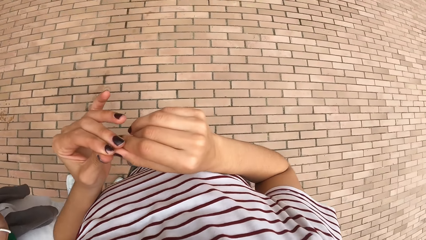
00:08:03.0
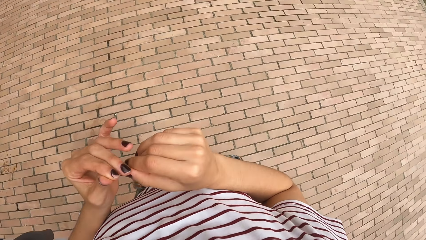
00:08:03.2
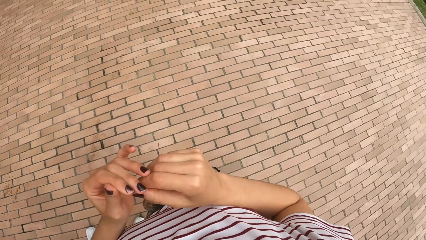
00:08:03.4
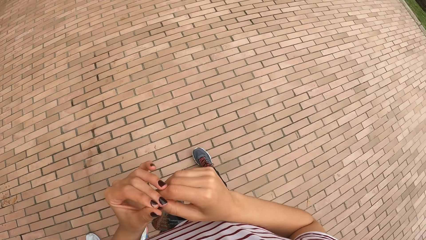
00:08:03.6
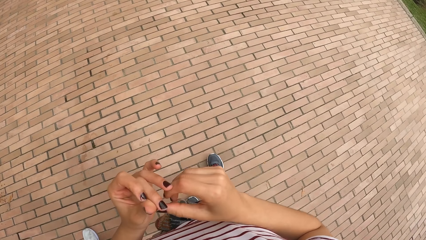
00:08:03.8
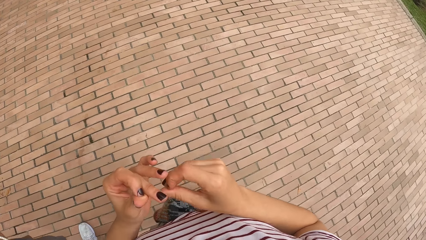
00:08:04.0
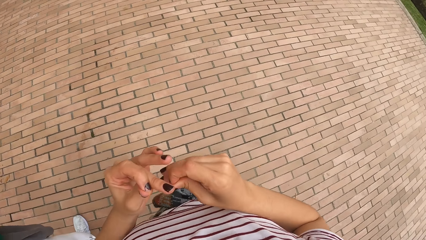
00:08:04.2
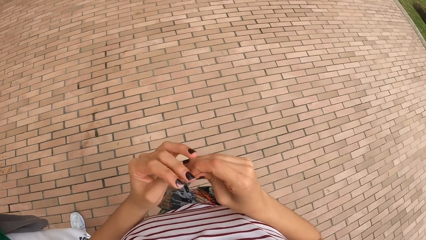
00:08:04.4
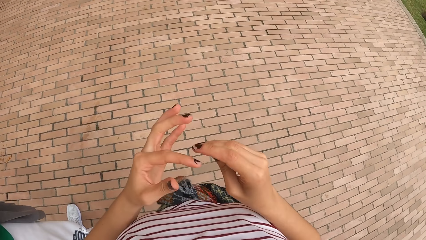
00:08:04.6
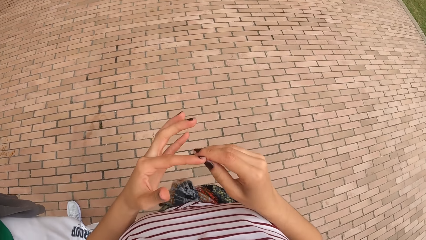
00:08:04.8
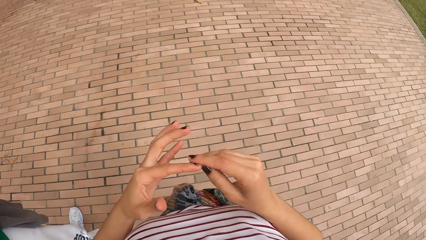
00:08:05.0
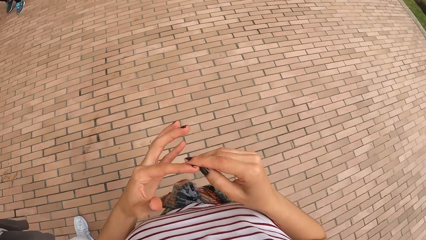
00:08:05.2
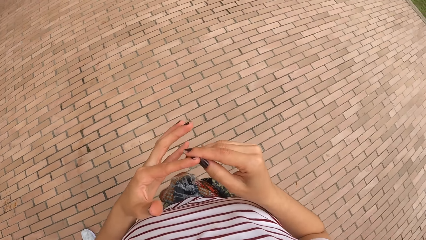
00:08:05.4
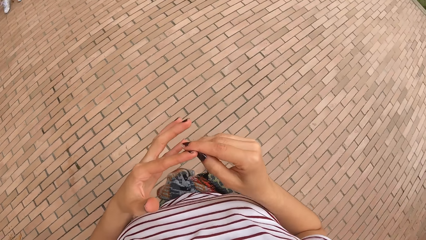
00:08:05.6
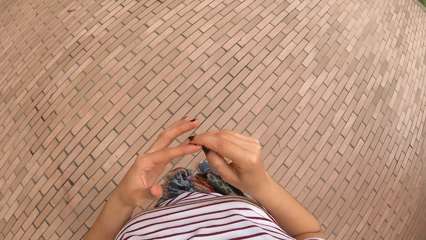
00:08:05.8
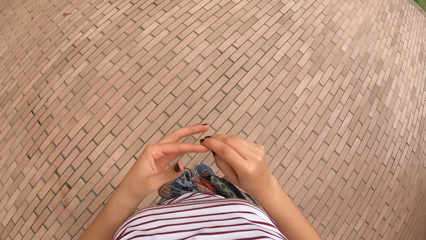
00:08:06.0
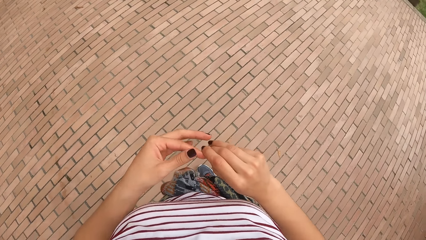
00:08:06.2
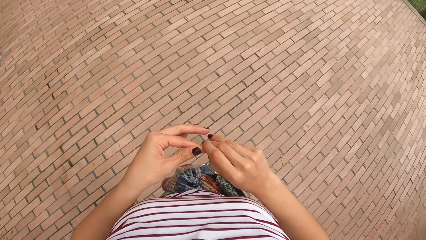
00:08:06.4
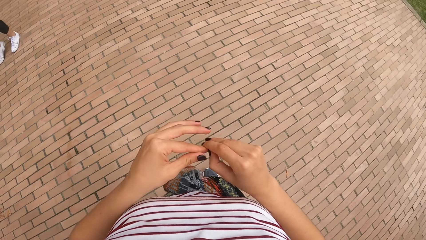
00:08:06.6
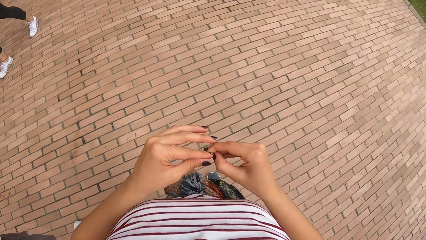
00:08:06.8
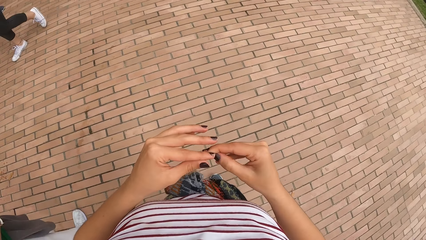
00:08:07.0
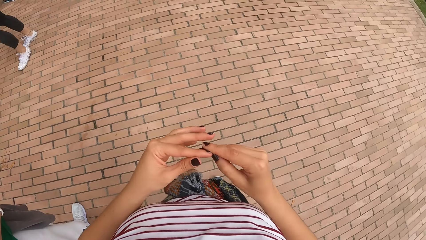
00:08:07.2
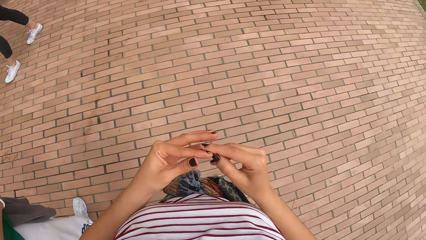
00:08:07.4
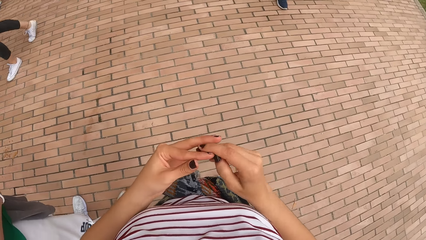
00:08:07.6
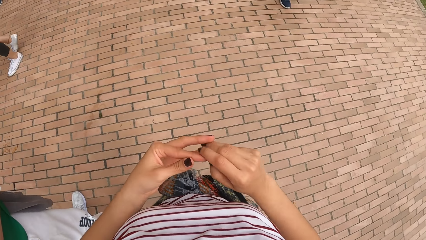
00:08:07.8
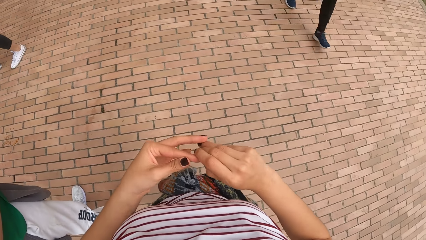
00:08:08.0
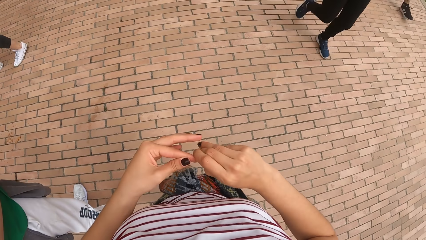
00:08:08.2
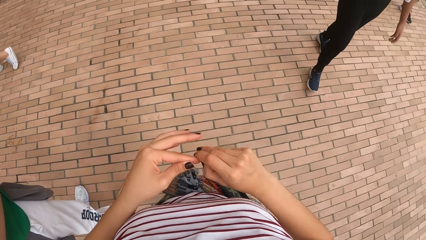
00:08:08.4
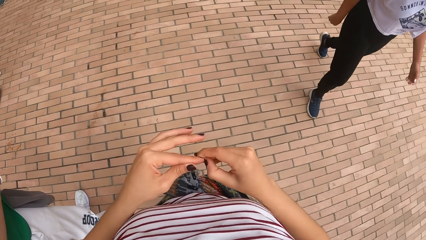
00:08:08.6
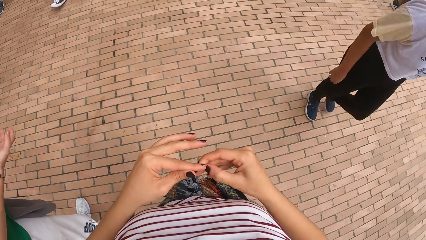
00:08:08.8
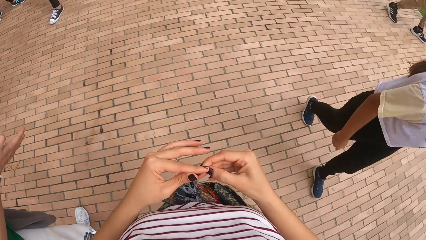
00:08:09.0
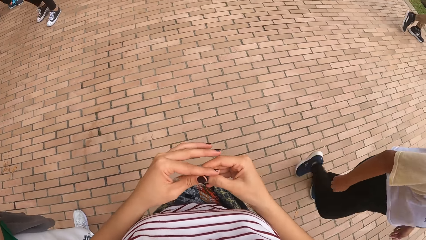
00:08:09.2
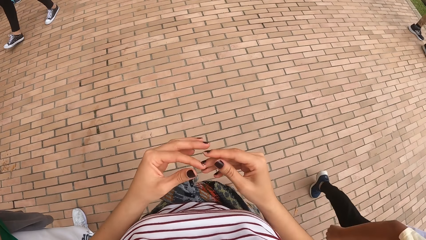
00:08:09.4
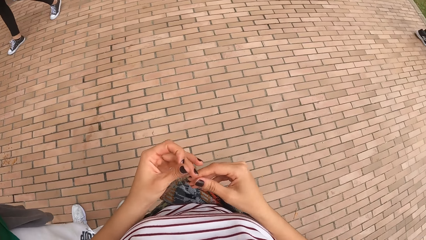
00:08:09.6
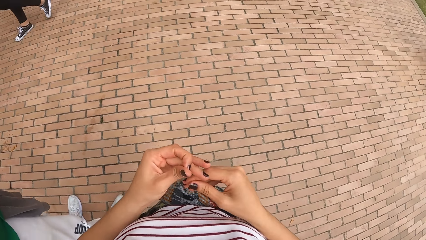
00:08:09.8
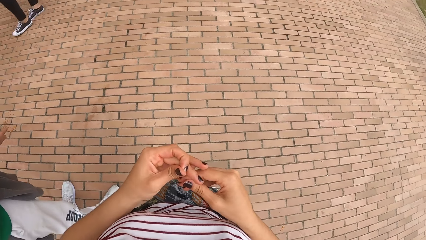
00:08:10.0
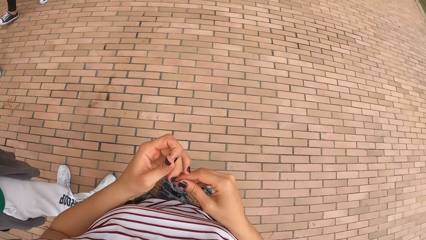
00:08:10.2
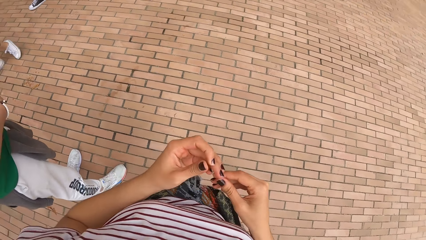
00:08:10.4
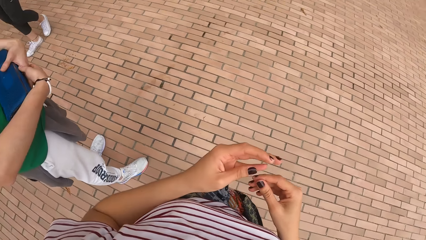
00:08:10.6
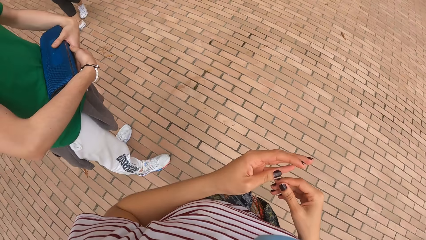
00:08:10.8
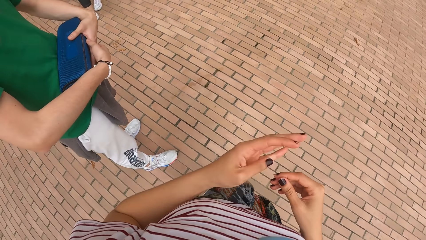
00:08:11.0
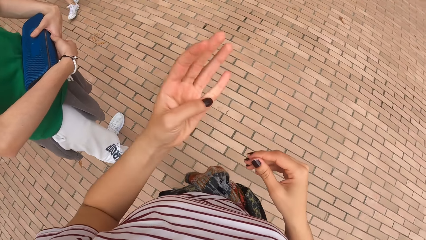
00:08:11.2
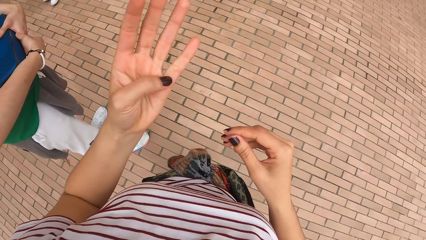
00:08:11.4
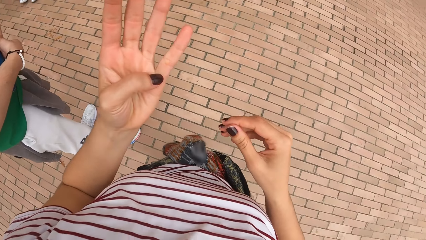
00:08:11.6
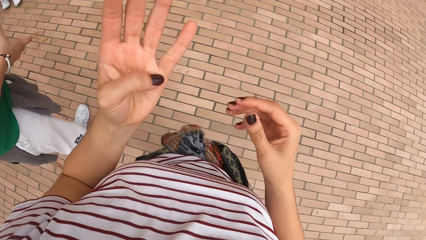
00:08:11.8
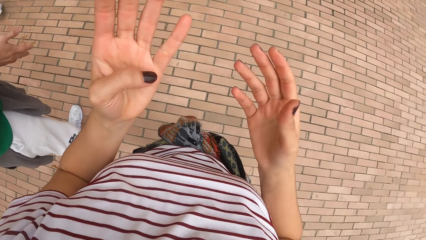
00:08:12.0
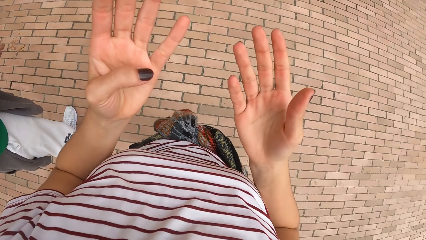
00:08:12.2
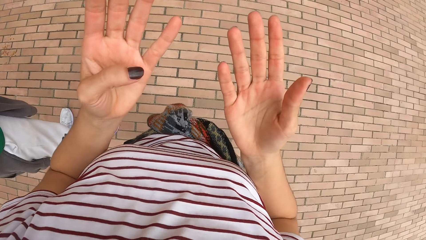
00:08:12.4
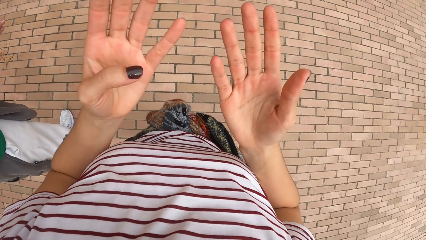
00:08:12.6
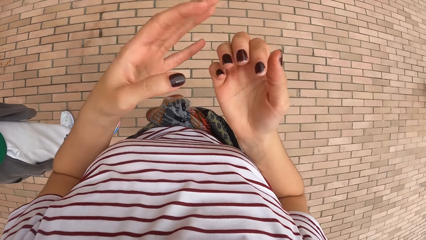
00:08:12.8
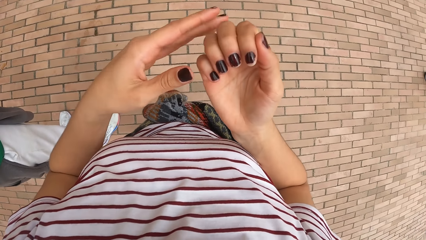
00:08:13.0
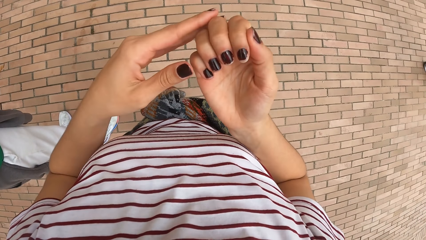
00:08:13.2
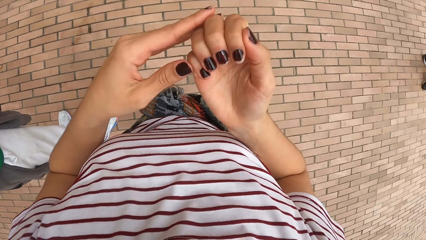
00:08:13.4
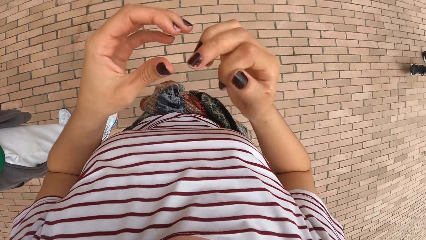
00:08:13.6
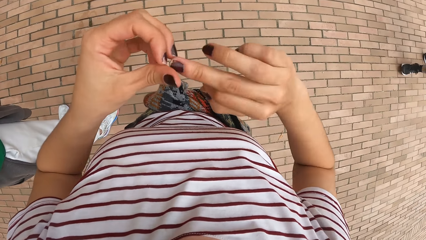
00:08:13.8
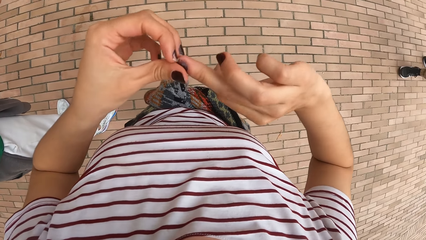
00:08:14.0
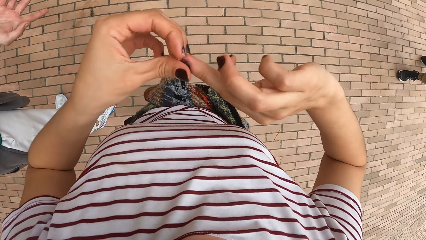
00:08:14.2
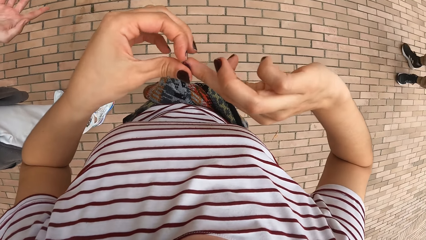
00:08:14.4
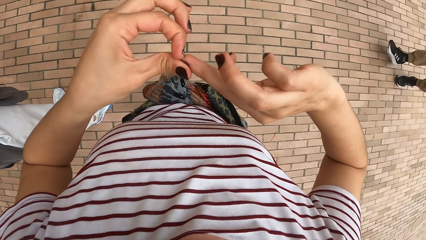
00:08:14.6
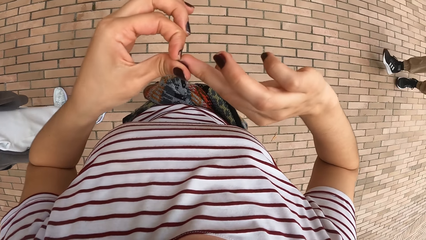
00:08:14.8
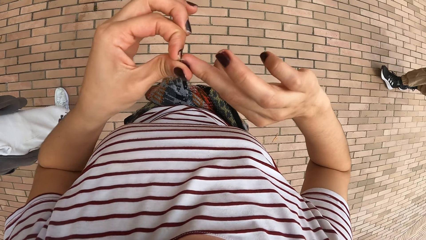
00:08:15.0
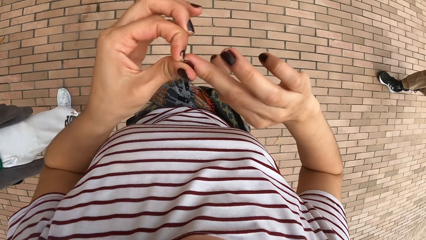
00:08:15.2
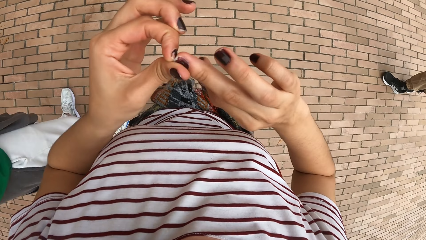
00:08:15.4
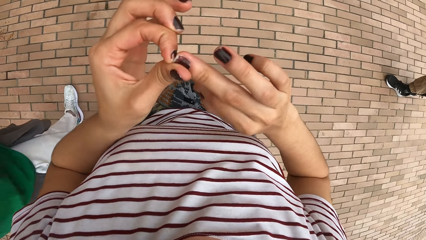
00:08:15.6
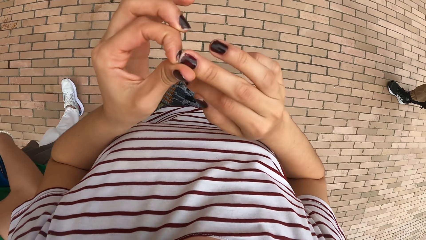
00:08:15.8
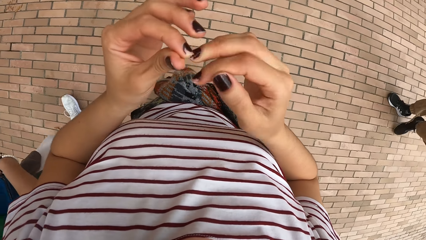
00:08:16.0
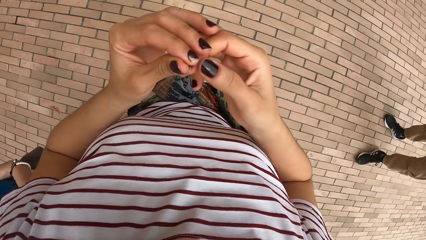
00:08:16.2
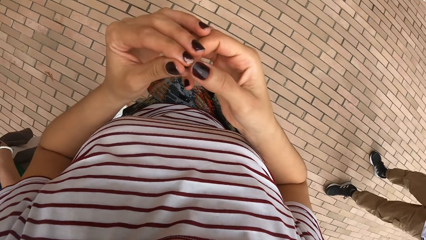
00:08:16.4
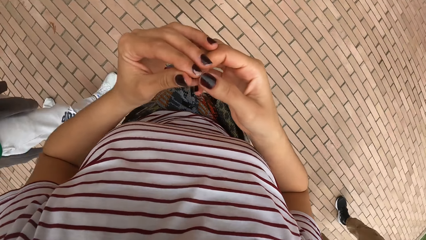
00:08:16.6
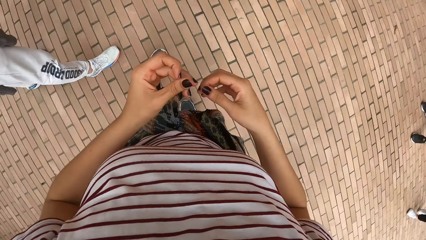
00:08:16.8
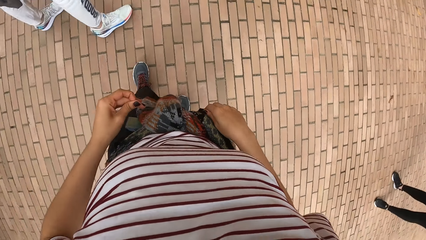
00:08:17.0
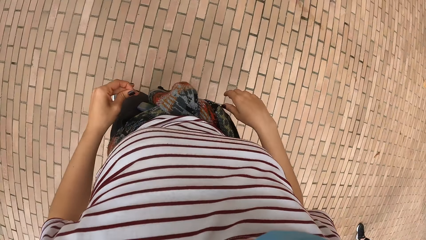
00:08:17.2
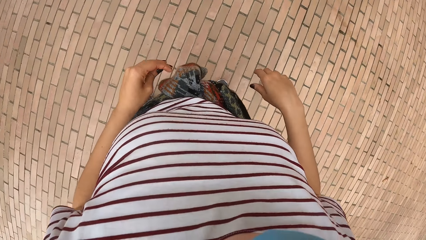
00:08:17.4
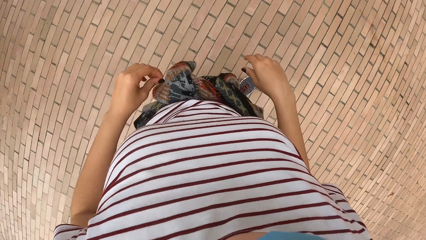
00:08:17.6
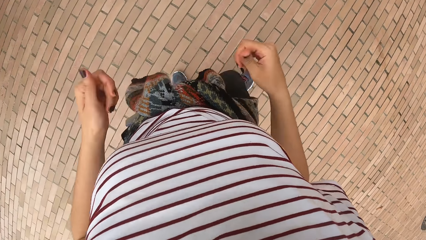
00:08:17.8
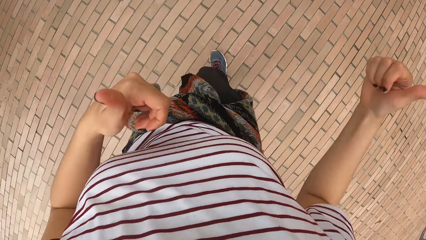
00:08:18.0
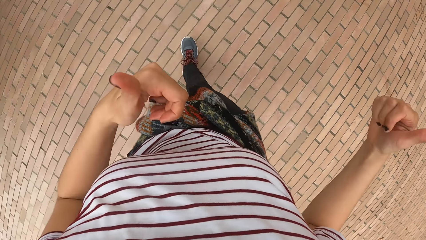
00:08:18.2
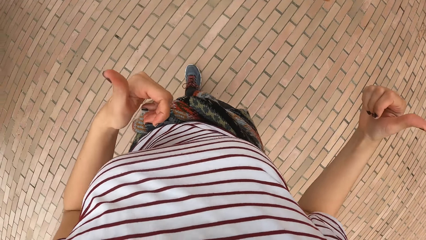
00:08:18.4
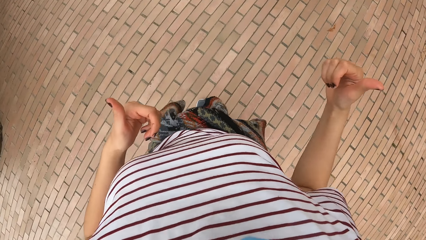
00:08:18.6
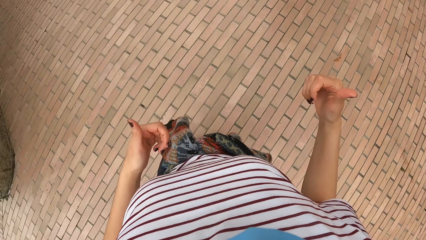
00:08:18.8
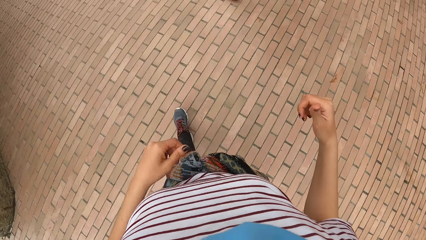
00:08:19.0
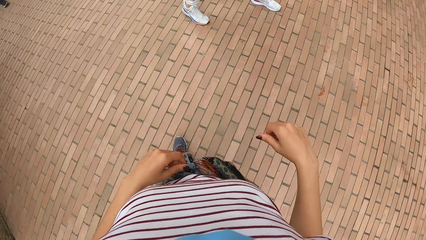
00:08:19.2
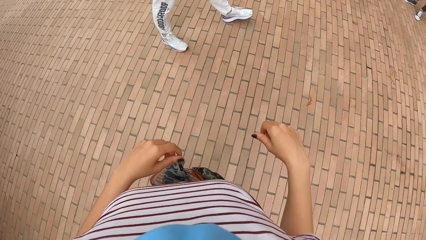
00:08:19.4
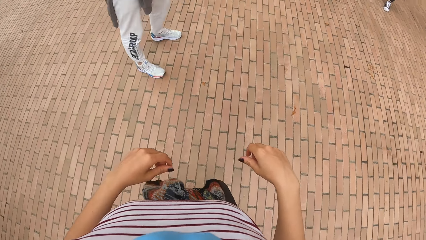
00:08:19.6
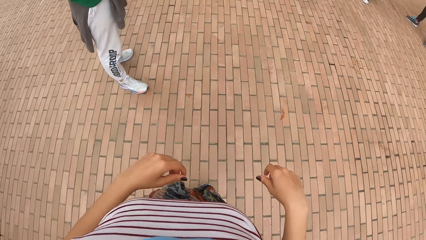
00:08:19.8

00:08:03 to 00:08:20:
The camera wearer walks.
